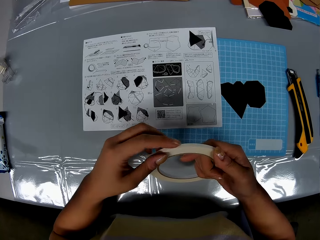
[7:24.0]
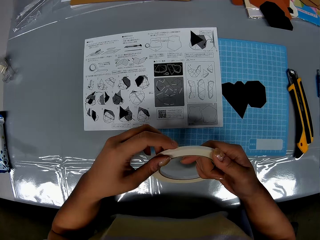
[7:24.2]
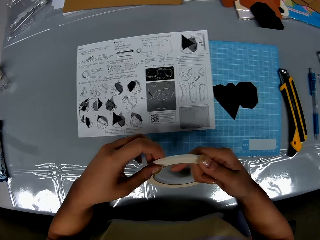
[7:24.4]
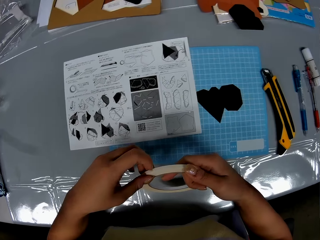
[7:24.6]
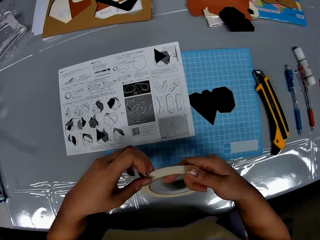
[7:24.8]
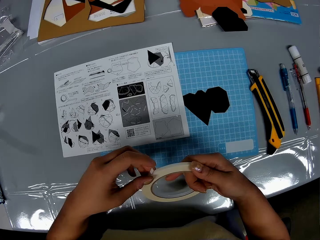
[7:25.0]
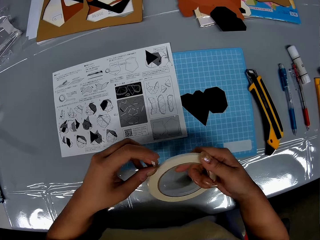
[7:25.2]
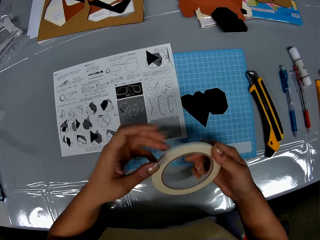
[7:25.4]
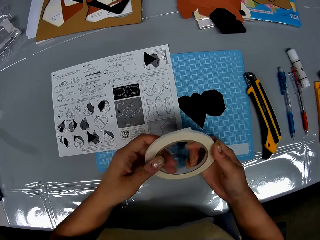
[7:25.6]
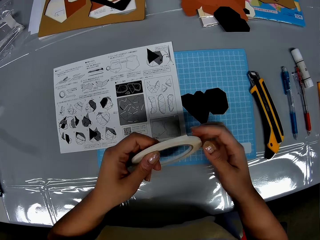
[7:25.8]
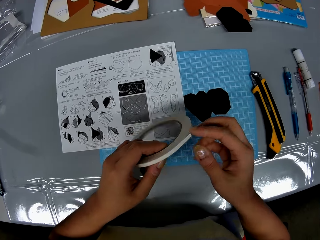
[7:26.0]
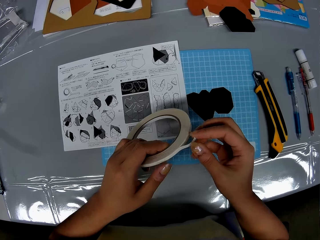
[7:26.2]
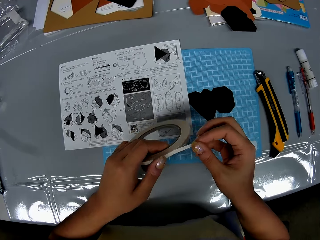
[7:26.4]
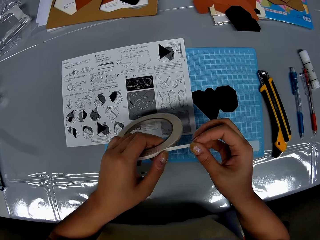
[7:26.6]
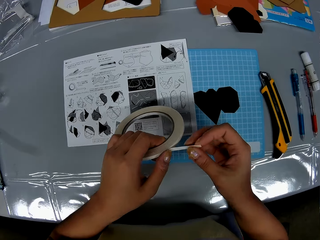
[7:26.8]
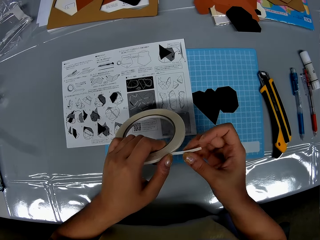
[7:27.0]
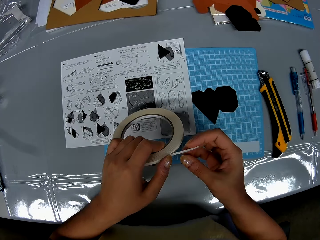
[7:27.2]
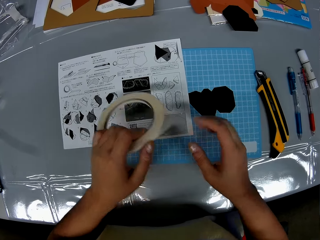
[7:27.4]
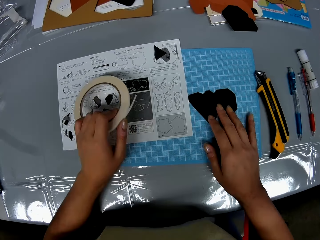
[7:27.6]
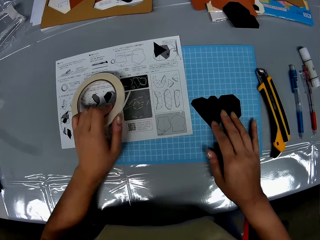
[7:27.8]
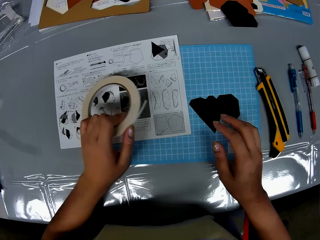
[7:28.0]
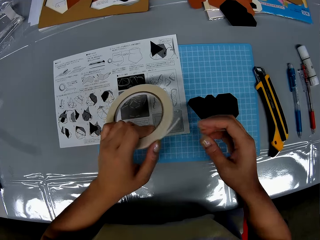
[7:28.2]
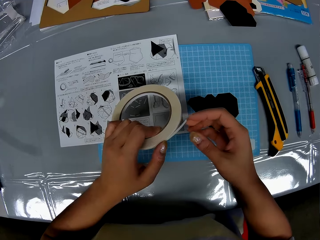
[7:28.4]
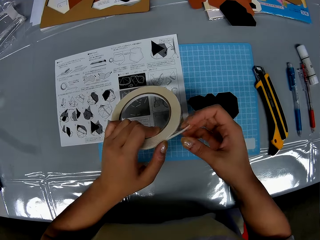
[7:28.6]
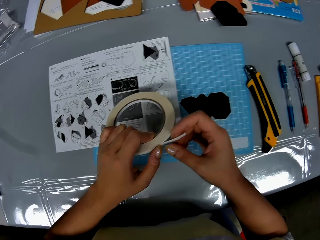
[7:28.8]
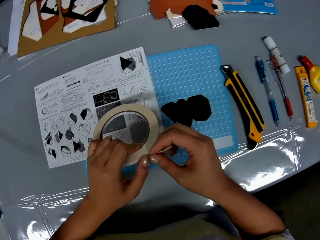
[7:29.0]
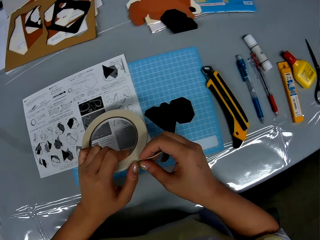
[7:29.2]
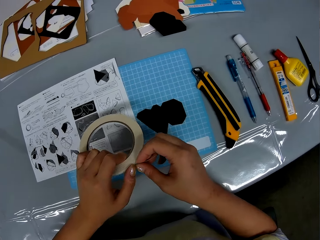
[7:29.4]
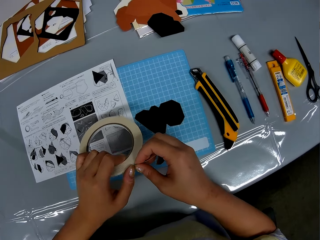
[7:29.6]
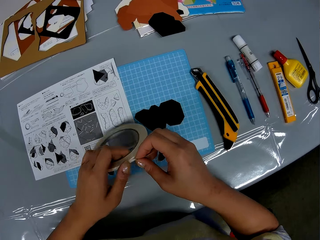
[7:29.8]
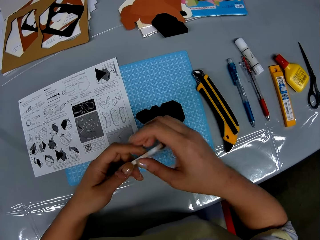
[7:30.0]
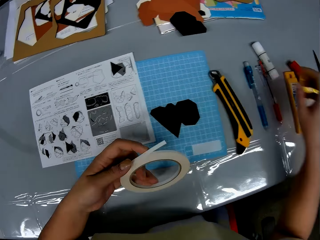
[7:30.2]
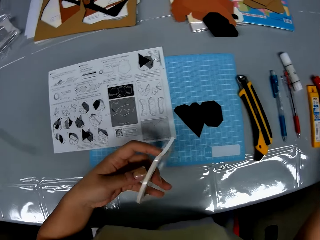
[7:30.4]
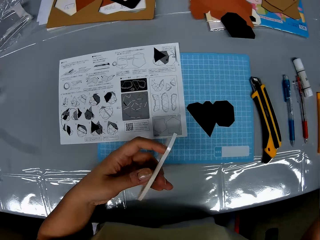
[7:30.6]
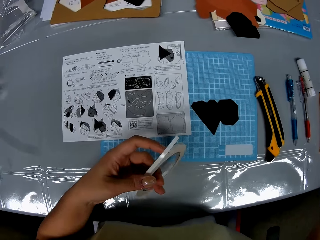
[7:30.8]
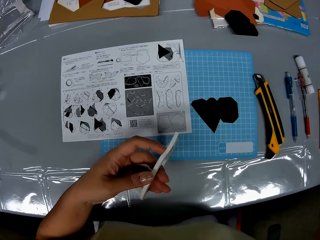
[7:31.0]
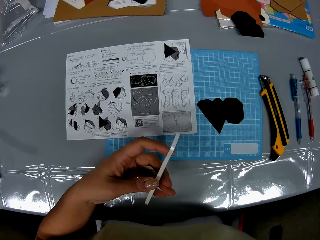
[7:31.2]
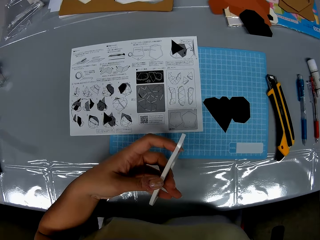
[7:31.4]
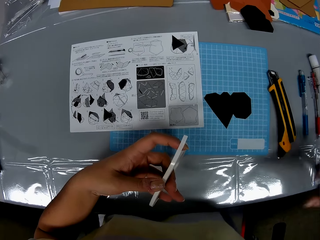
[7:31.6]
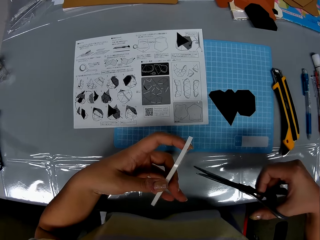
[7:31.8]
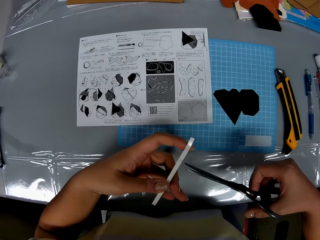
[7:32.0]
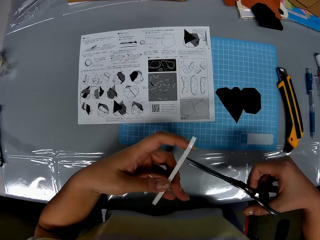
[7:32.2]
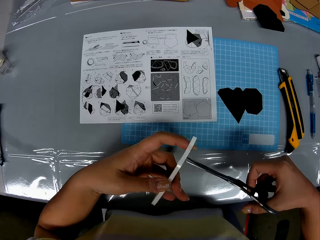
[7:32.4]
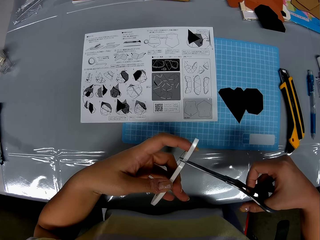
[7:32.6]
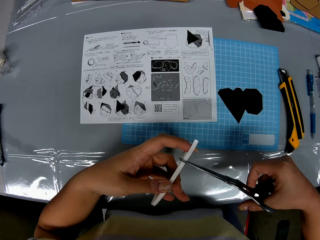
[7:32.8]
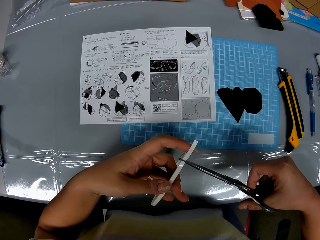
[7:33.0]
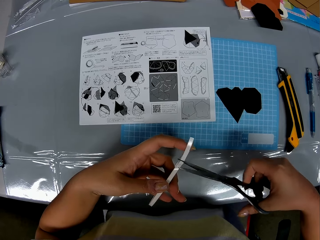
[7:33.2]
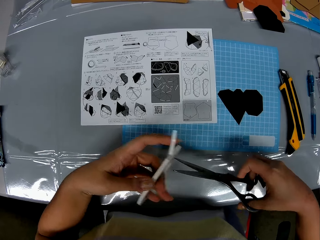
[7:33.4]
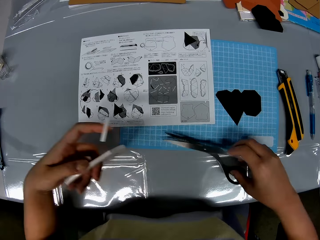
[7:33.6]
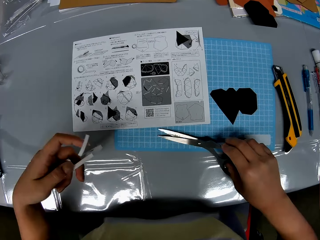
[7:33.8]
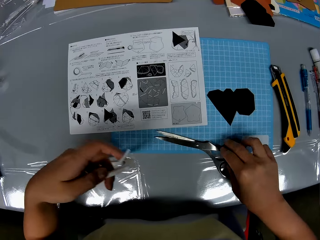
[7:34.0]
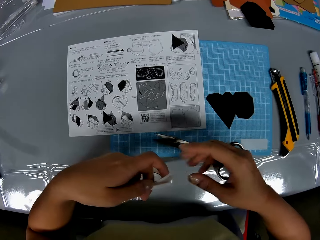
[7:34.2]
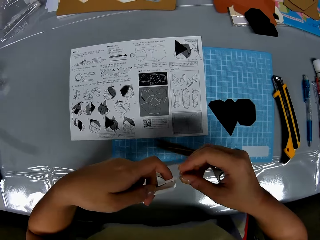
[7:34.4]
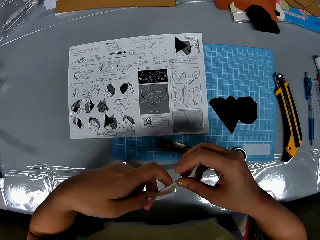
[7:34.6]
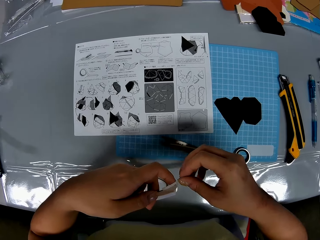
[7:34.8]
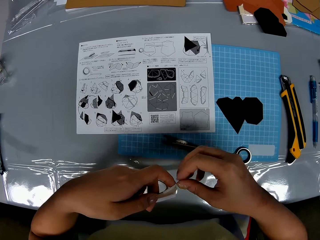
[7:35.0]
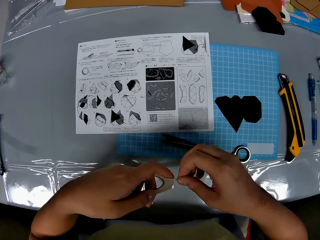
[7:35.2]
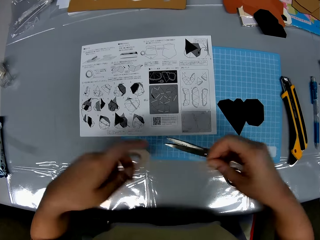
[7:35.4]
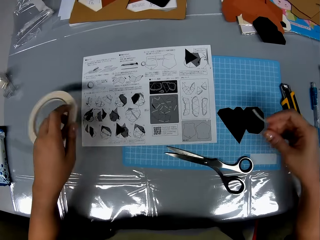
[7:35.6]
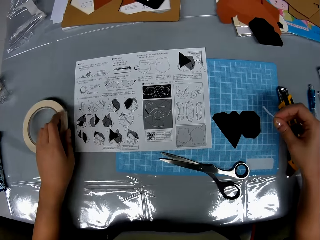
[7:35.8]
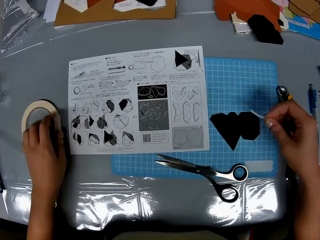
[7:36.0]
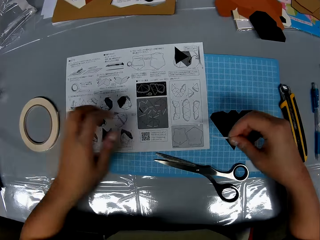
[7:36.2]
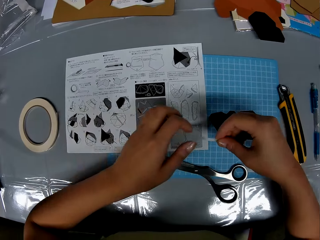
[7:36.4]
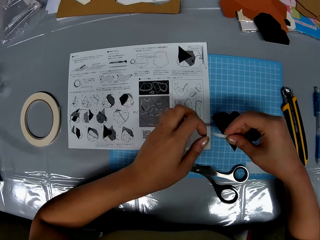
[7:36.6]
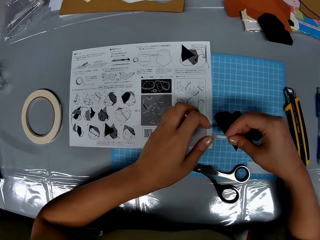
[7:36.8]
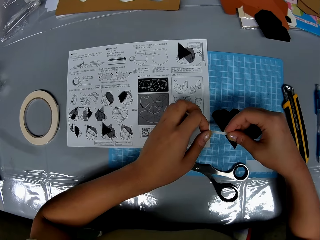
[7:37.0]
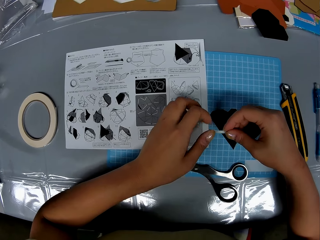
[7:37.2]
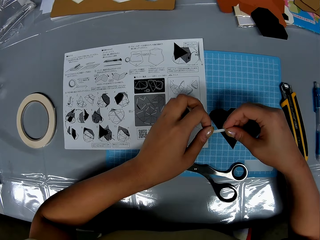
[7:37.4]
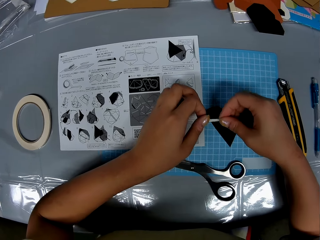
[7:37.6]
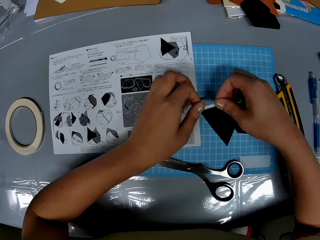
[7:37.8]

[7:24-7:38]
The camera wearer unrolls the adhesive tape or masking tape with her hands. She adjusts the black shape piece with her right hand. She pulls the paper cutting and puts the masking tape on a manual paper. She cuts the masking tape with her hand. She holds the adhesive tape with her hands. She pulls her hand off the masking tape. She picks up the scissors on the table with her right hand. She cuts the adhesive tape with the scissors. She drops the scissors on the table with her right hand. She holds a piece of the adhesive tape with her hands. She pulls the masking tape from the roll. She puts the masking tape roll on the table.

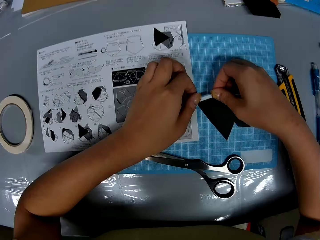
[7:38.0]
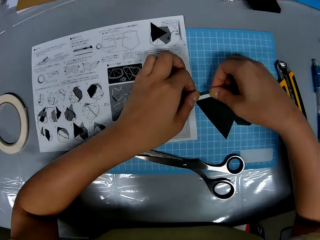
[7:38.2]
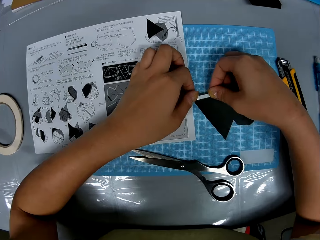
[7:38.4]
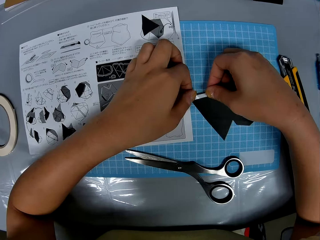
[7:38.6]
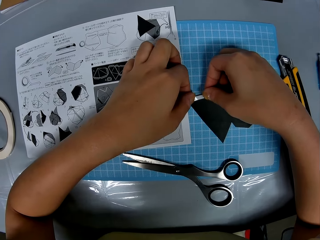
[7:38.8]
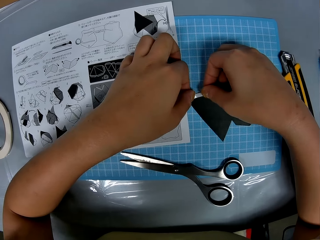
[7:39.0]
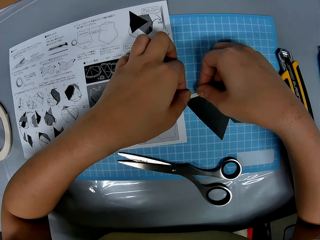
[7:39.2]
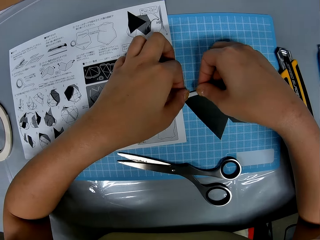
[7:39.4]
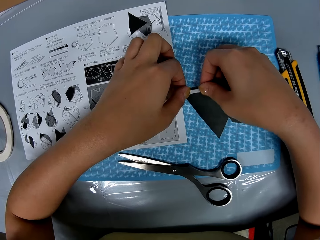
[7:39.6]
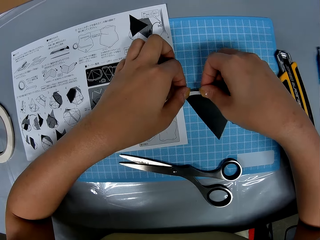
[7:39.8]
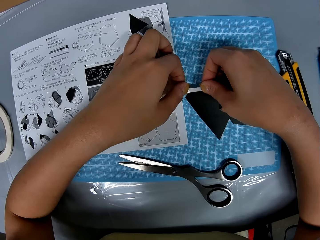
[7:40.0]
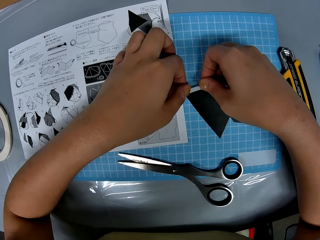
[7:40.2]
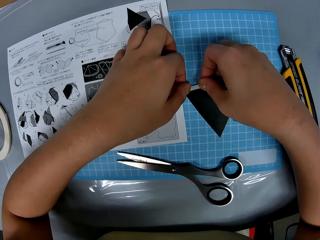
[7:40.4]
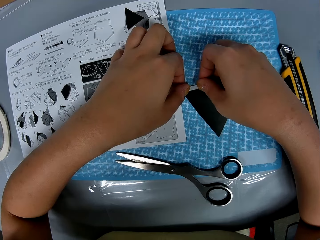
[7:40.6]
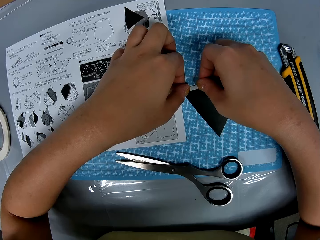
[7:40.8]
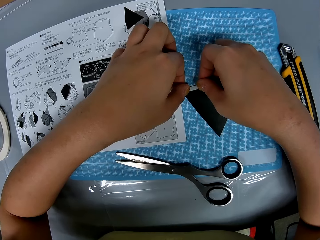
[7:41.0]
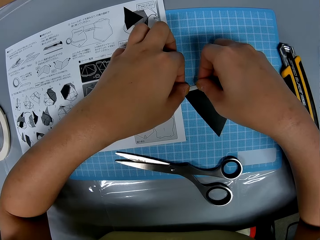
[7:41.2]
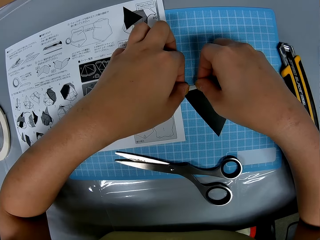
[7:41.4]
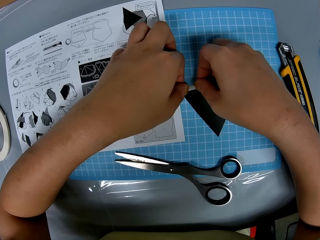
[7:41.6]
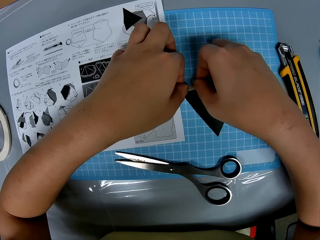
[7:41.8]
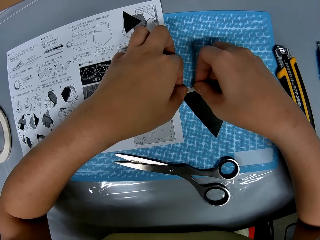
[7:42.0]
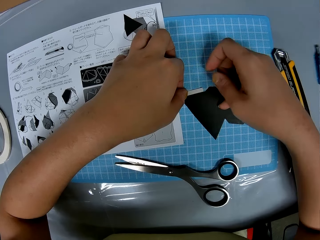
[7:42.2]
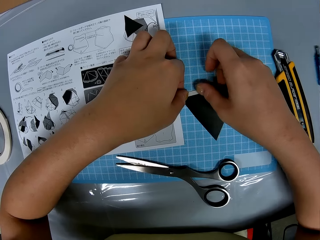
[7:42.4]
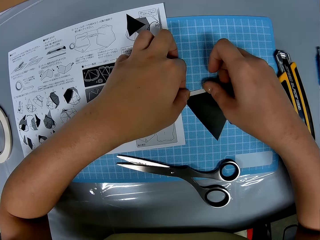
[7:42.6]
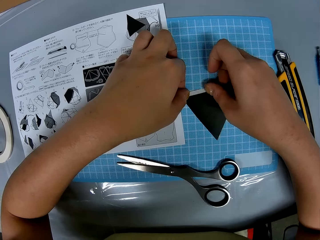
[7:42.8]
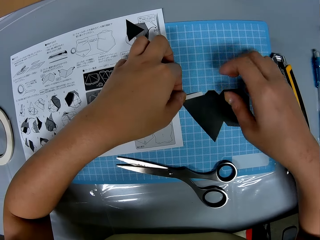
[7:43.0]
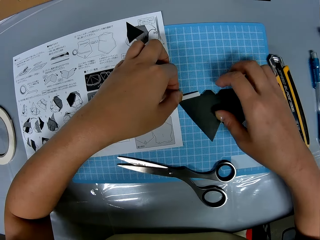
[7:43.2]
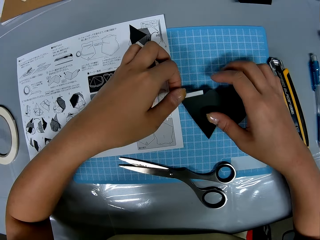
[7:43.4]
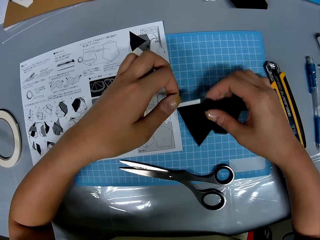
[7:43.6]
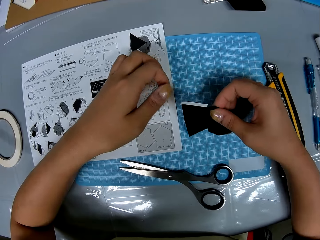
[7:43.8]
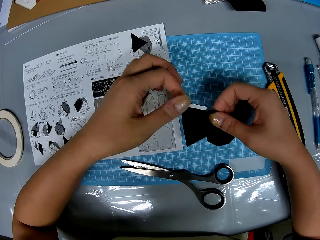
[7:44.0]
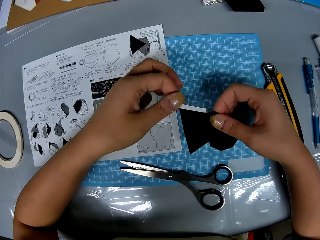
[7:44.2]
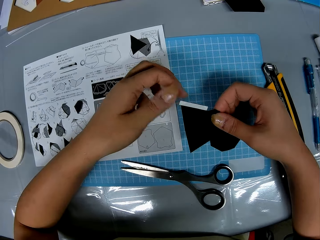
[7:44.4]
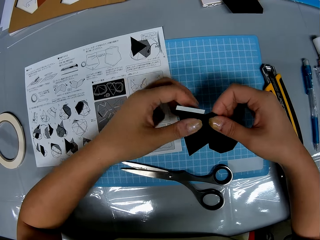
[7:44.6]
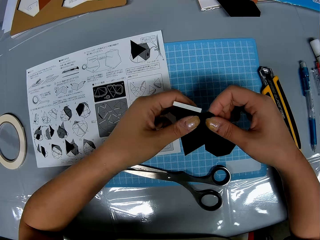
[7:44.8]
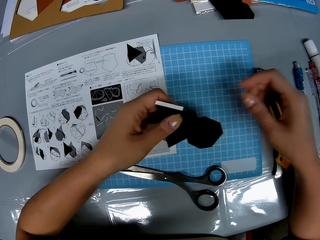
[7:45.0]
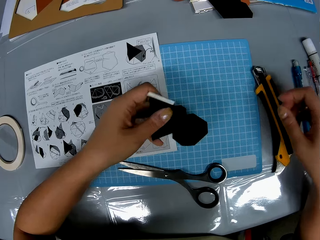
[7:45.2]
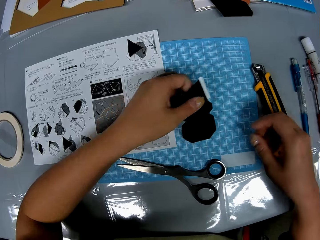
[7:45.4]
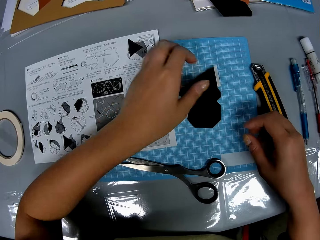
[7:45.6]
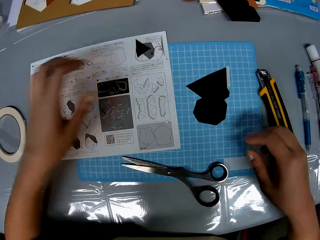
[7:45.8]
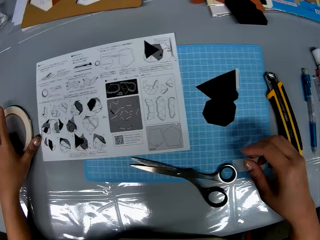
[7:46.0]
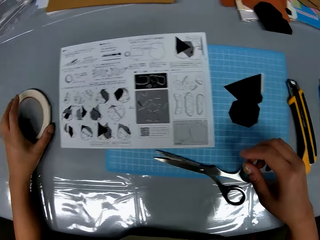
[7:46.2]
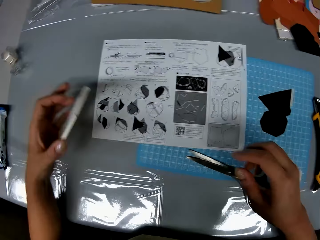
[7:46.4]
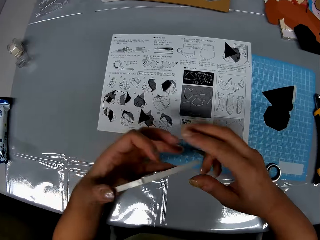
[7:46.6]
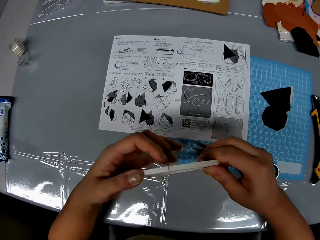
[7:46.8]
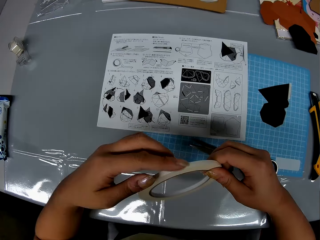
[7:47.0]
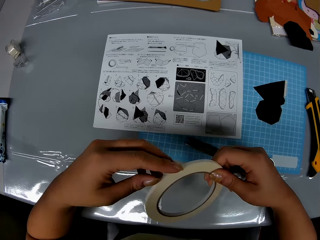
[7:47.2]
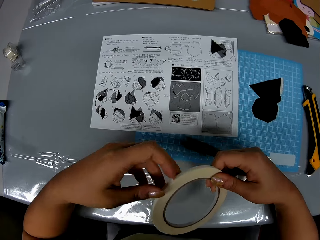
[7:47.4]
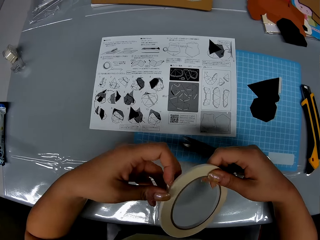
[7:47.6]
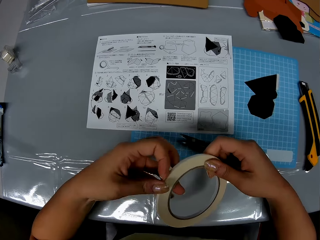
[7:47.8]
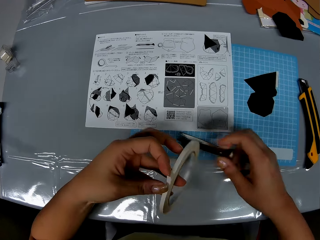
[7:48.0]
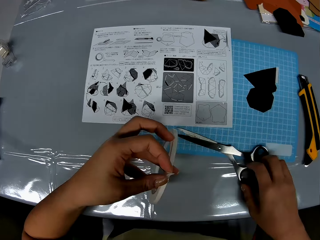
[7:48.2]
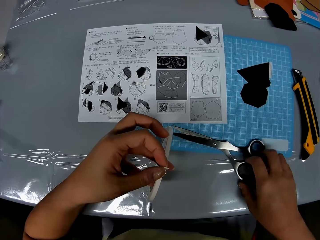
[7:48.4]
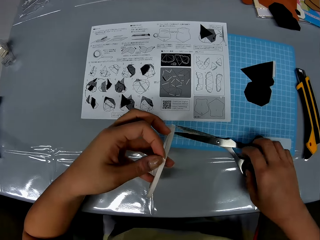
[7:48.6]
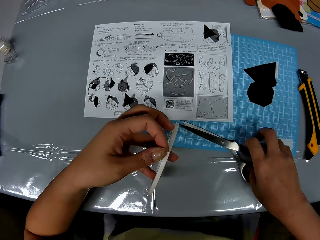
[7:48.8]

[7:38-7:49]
The camera wearer holds the masking tape or adhesive tape with both hands. She puts the piece of adhesive tape on the black shape piece or paper cutting with her hands. She holds the paper cutting with both hands. She puts the paper cutting on a cutting mat. She picks up a masking tape roll. She holds the masking tape with both hands. She unrolls the adhesive tape with her hands.
